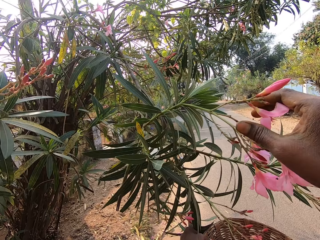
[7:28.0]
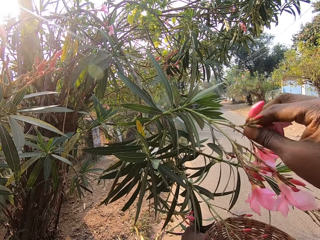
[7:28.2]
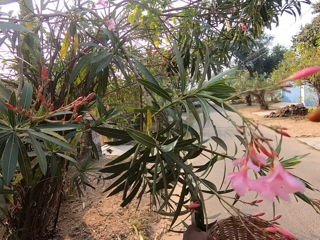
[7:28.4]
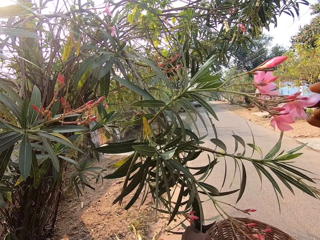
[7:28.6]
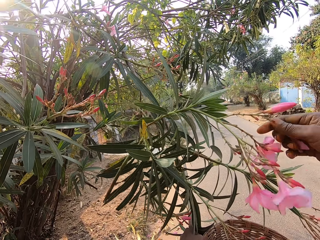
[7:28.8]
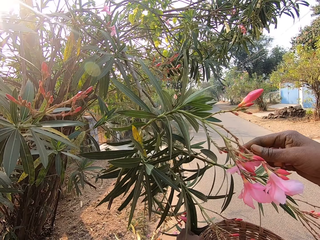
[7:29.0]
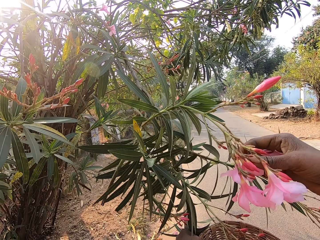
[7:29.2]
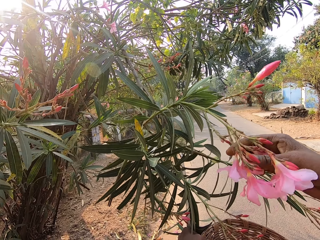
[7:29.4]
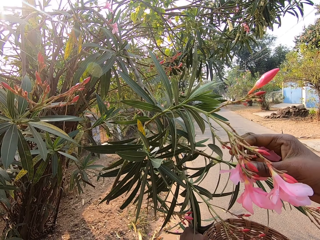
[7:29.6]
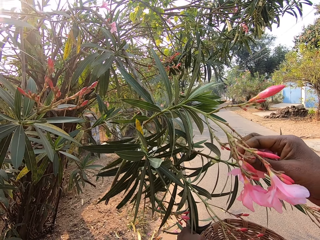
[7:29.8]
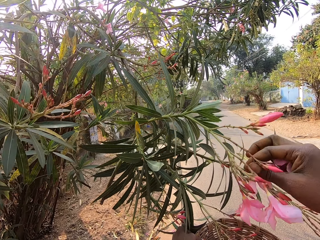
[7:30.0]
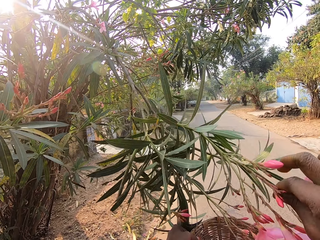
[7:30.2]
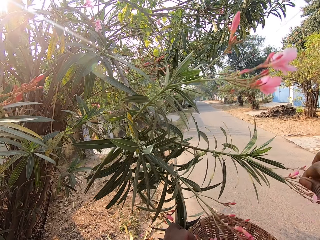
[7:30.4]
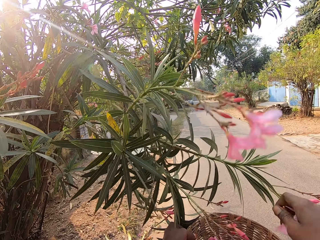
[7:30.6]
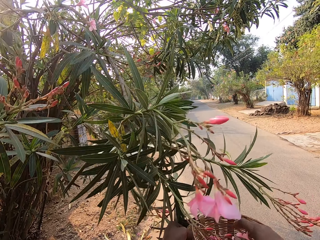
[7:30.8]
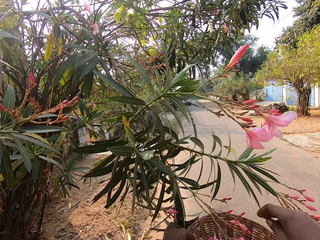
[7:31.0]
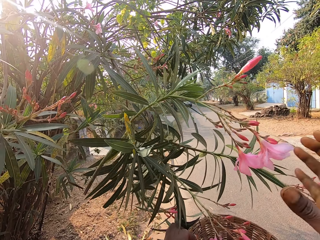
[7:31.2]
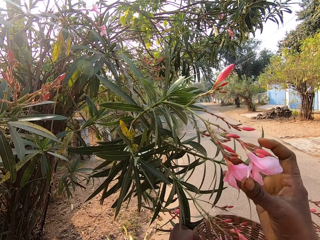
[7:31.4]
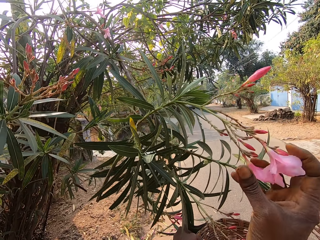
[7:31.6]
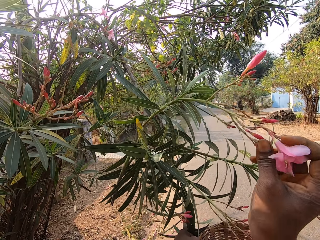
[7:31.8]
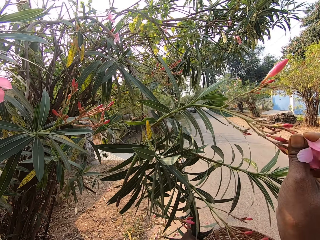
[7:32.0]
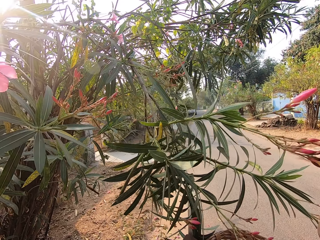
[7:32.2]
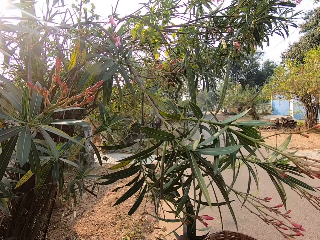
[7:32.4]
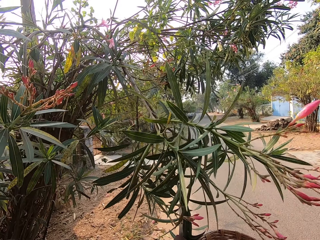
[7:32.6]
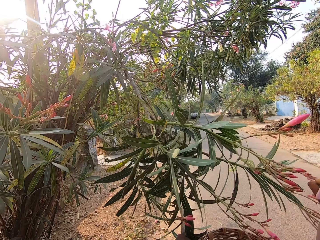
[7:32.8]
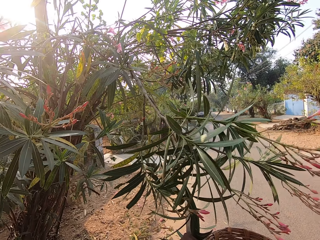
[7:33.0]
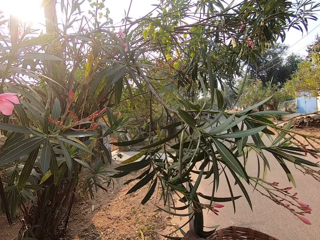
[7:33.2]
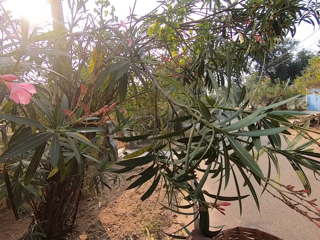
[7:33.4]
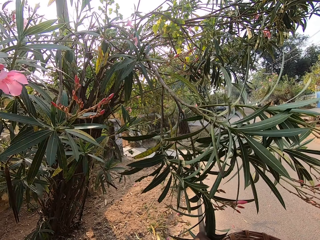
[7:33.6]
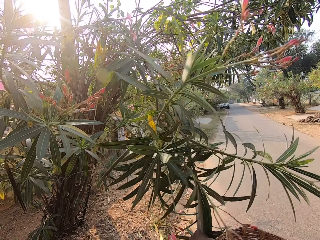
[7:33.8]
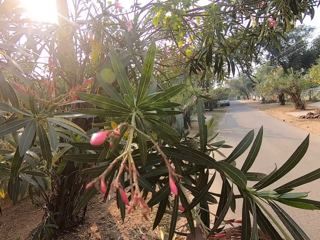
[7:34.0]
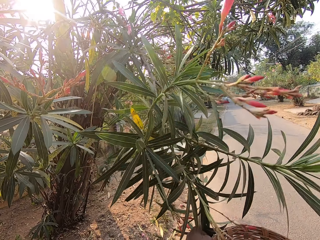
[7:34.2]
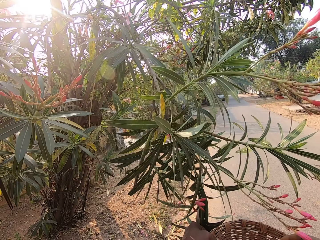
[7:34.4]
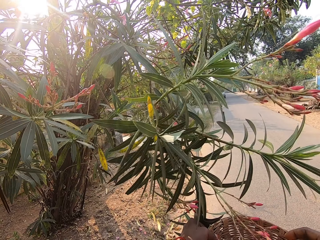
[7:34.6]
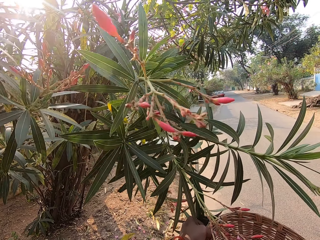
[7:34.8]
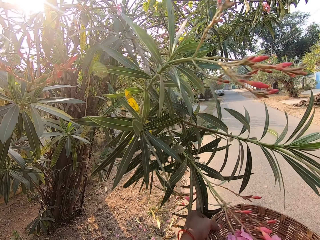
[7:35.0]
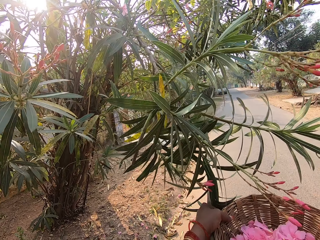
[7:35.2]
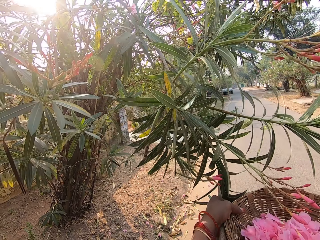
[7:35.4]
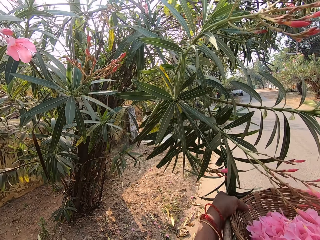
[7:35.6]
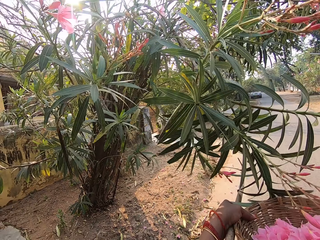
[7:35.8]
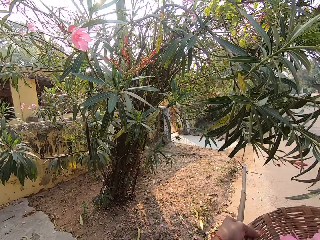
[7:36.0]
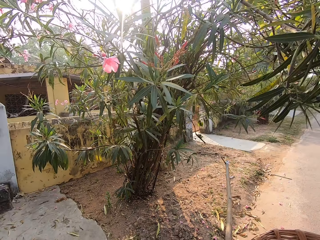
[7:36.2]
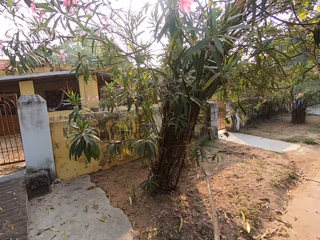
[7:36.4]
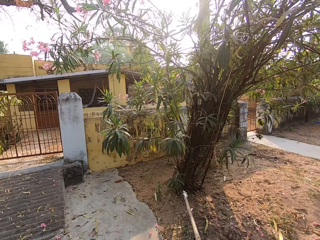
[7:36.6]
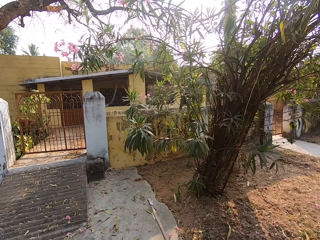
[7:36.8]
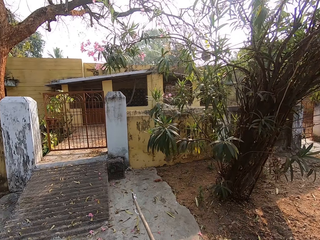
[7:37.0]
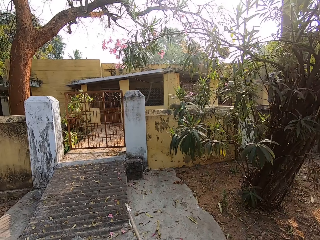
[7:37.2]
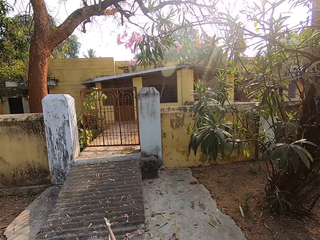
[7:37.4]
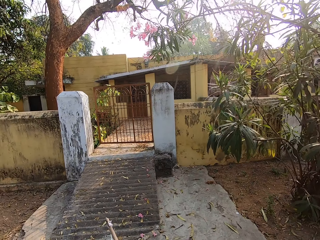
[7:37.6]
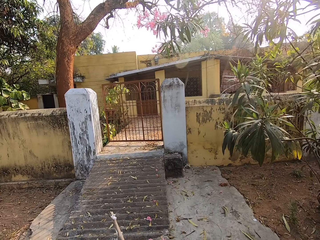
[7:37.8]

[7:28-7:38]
The camera wearer drops the flowers in her right hand in the basket in her left hand. She plucks flowers from the tree with her right hand.

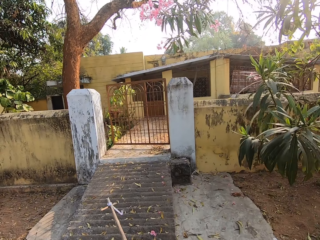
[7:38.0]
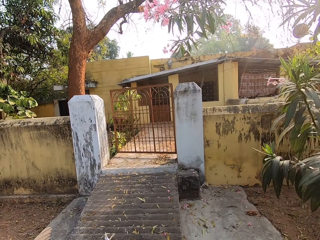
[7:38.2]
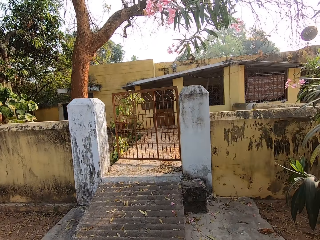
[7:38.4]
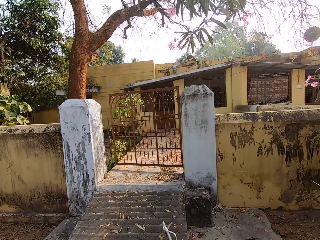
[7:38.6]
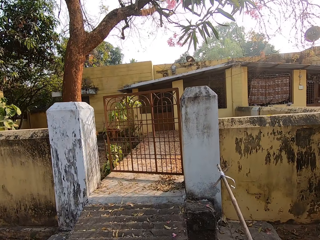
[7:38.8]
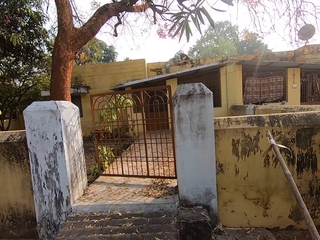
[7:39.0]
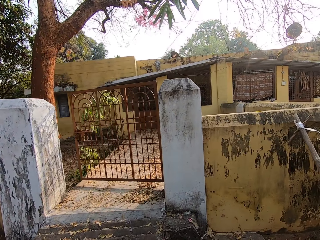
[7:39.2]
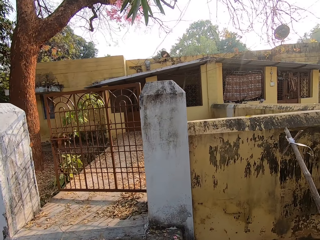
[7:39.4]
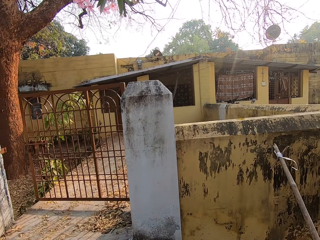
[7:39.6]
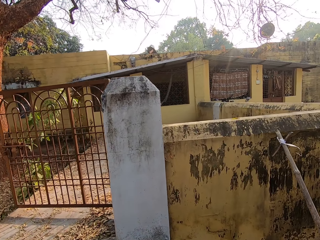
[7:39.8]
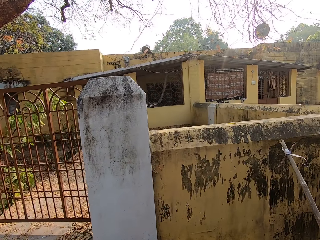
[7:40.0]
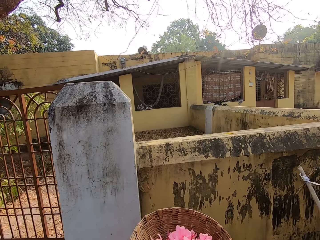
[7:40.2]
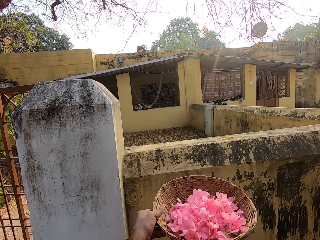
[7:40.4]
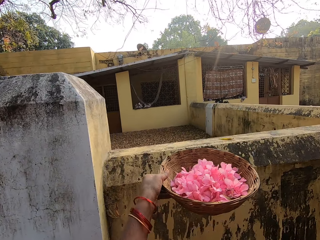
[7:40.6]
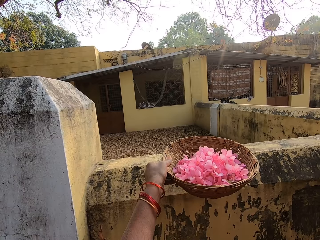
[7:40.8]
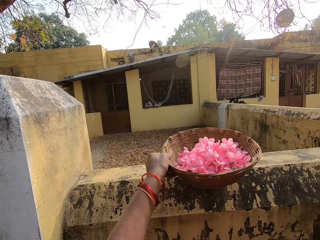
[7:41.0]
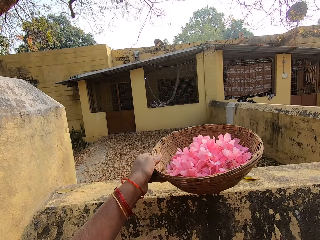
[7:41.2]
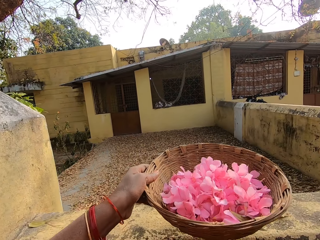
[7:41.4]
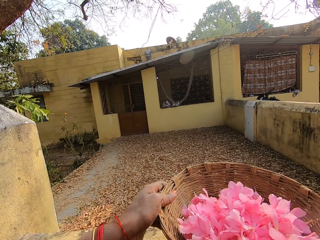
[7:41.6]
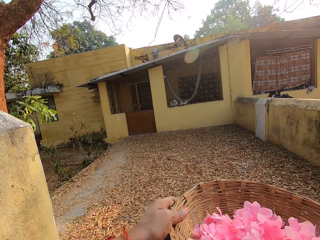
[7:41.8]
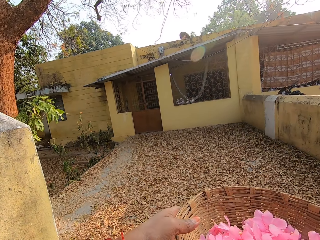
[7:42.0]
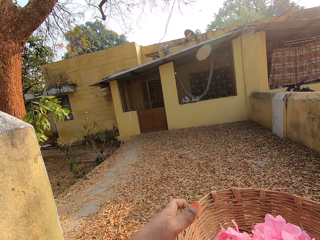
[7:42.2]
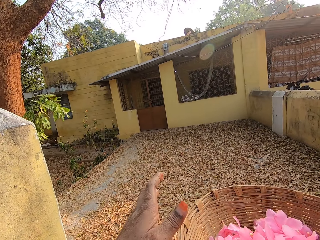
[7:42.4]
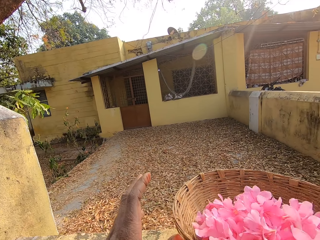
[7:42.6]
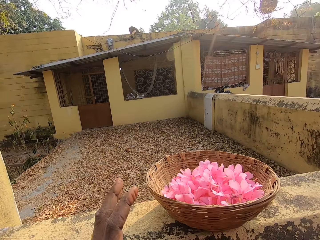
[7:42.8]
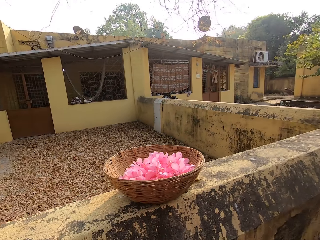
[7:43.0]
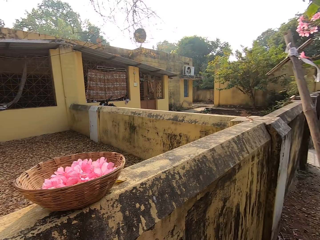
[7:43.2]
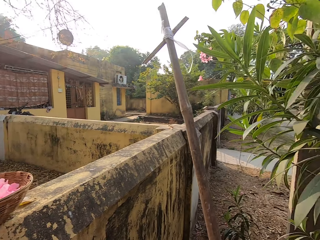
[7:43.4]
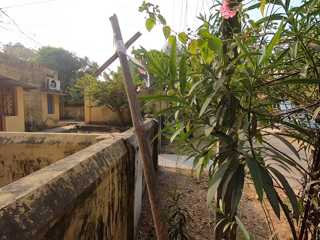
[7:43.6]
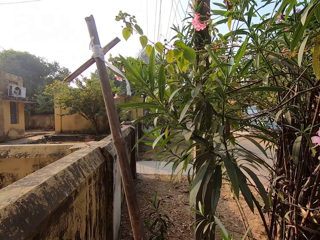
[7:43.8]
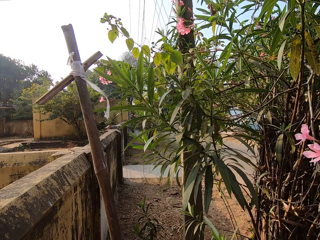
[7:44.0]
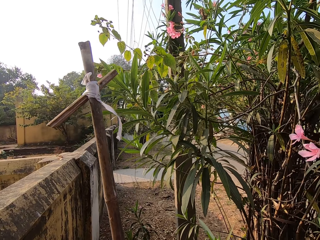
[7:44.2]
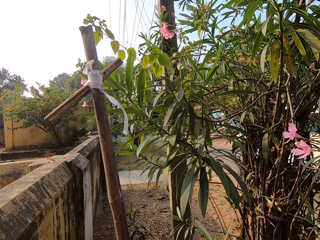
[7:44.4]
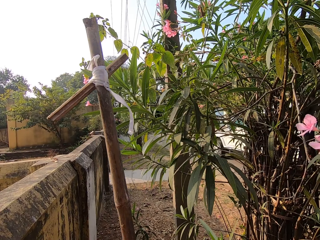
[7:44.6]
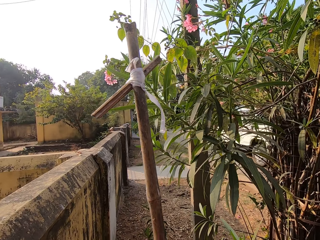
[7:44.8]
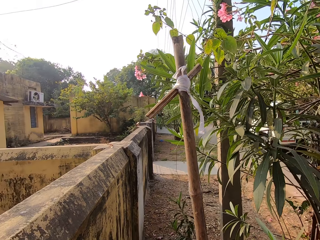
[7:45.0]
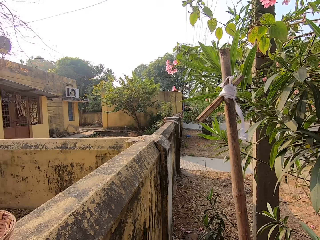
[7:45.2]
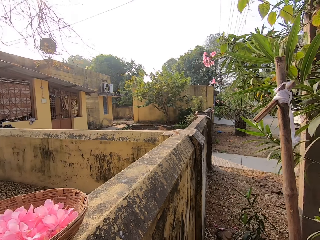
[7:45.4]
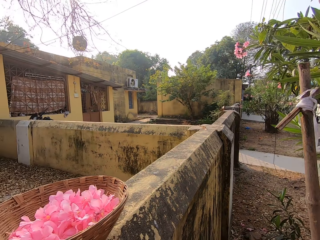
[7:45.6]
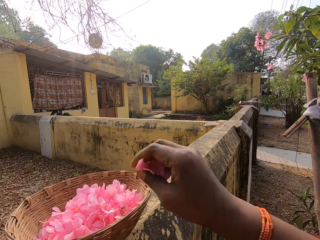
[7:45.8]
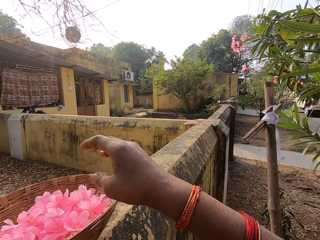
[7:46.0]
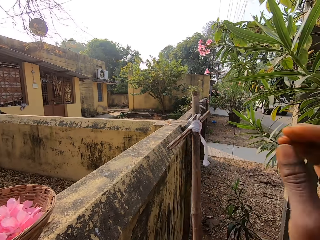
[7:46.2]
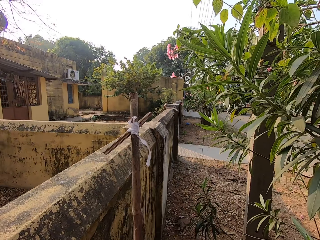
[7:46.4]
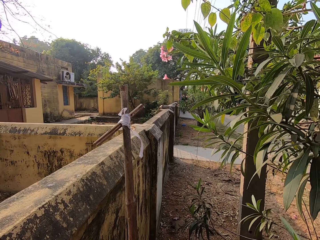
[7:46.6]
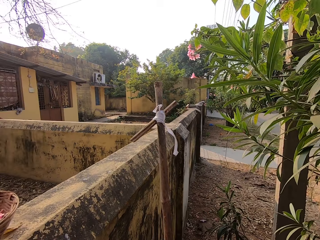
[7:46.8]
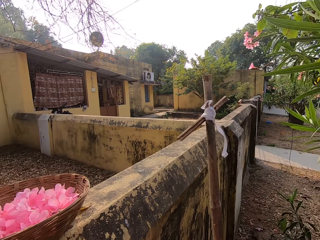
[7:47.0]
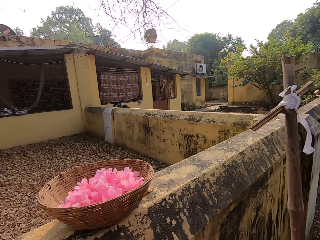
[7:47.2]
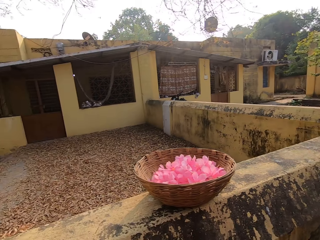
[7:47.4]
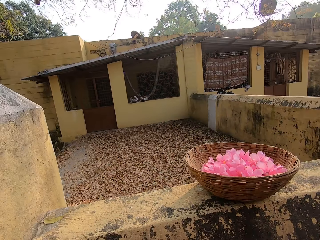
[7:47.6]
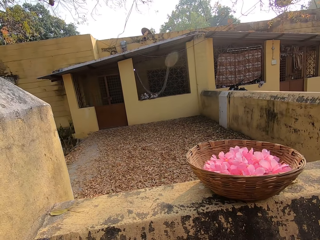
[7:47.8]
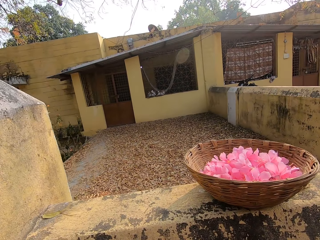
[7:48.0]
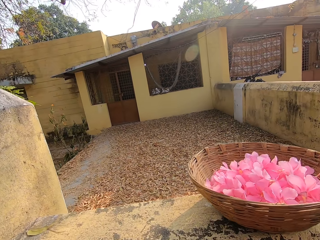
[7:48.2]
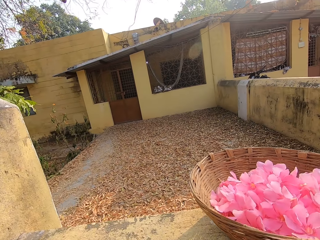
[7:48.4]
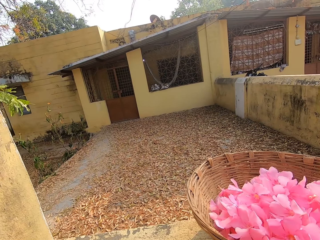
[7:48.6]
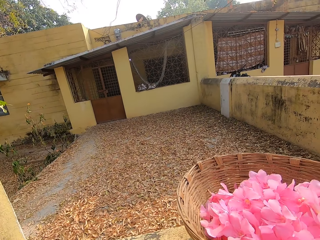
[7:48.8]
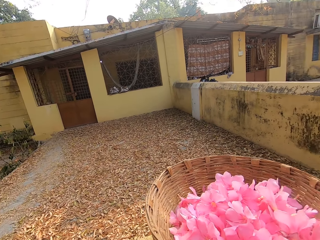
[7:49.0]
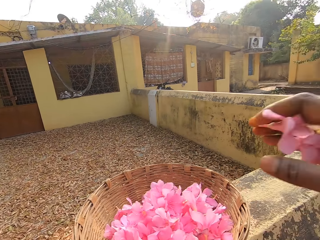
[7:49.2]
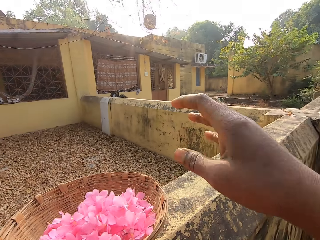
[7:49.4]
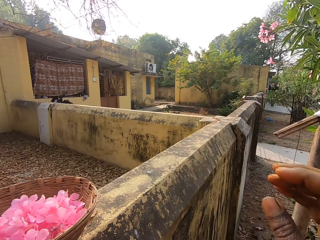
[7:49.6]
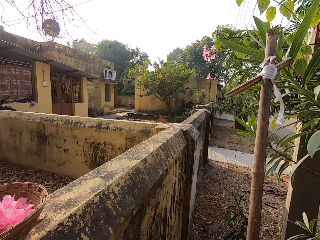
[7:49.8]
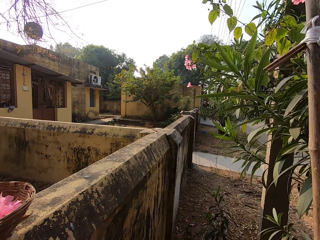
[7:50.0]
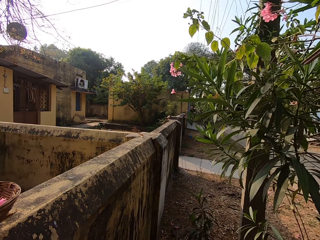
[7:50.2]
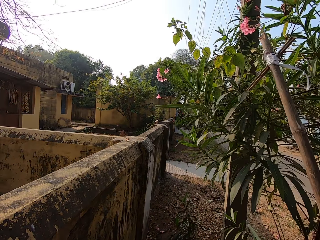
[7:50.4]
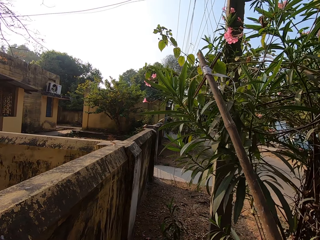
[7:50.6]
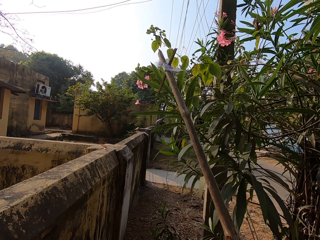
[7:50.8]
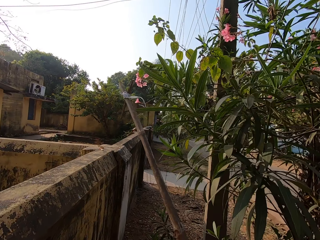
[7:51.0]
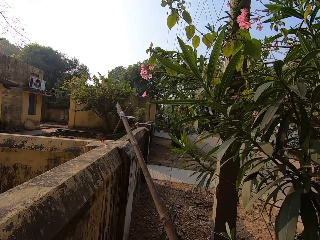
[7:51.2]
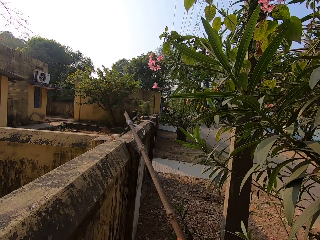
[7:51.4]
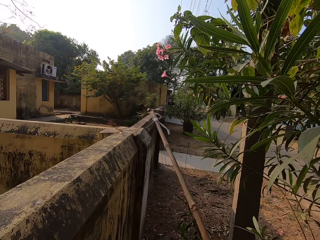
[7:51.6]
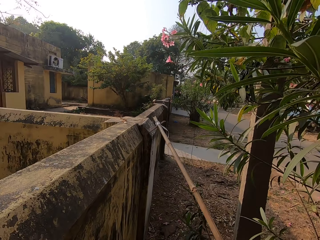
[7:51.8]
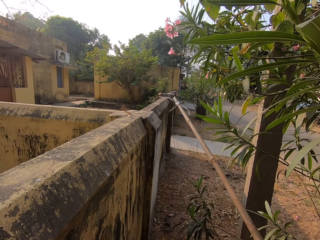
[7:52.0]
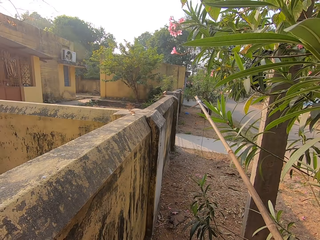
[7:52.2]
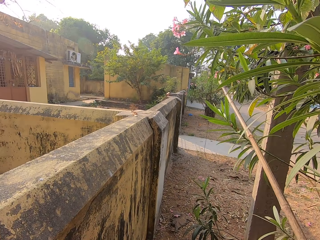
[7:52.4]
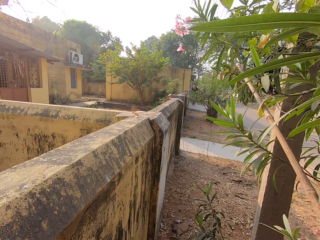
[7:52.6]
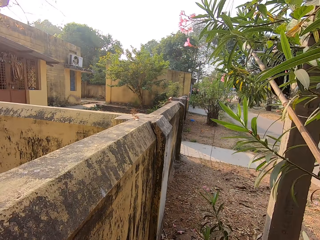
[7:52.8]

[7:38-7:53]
The camera wearer walks around. She places the basket of flowers in her left hand on a wall. She looks around. A white car drives past the camera wearer. The camera wearer drops a flower in her right hand in the basket on the wall. She looks around. She drops a flower in her right hand in the basket on the wall again.
